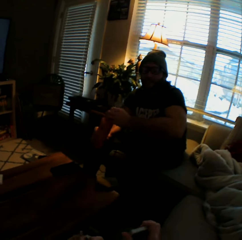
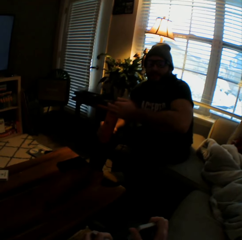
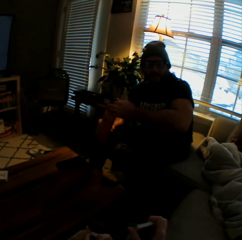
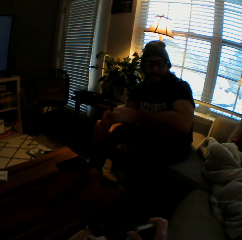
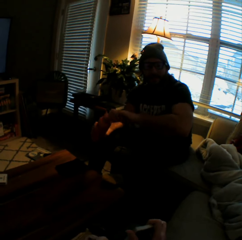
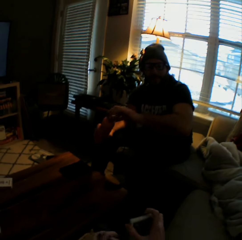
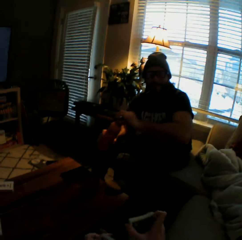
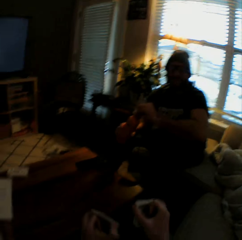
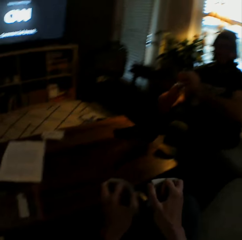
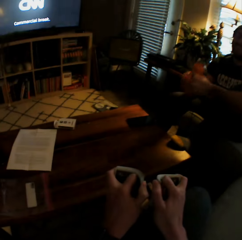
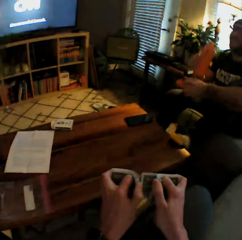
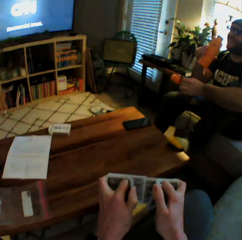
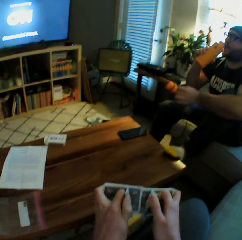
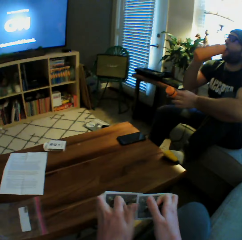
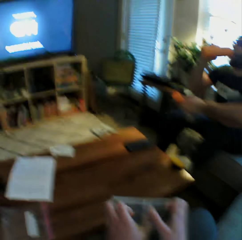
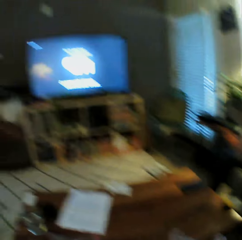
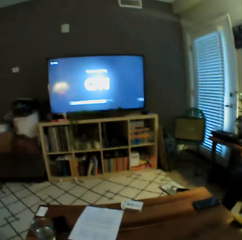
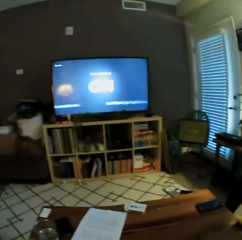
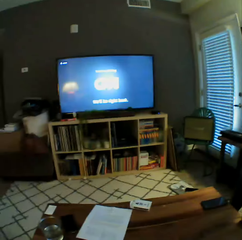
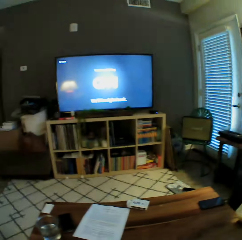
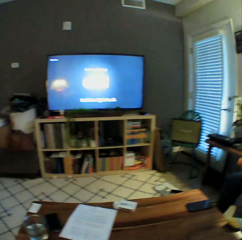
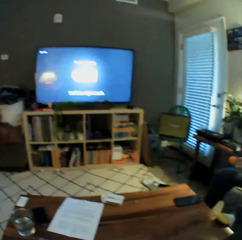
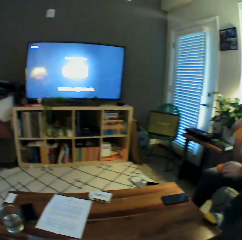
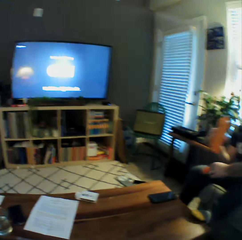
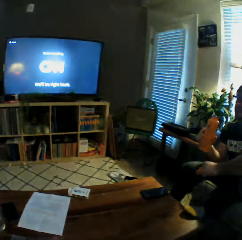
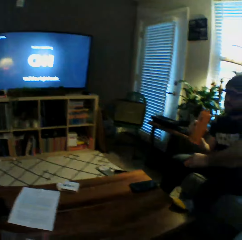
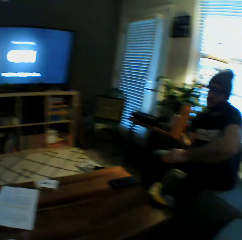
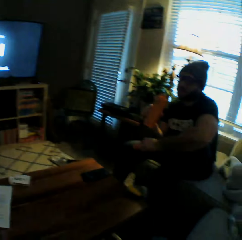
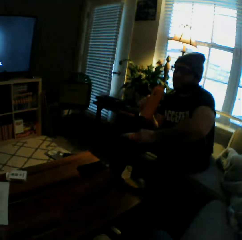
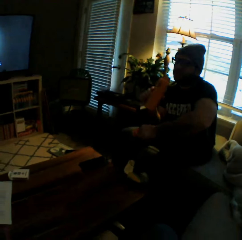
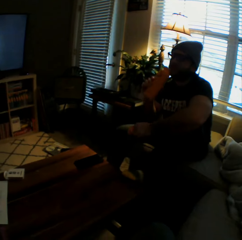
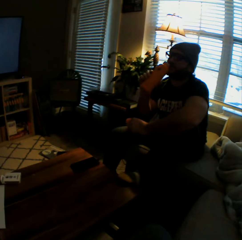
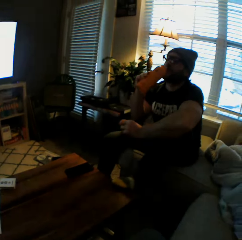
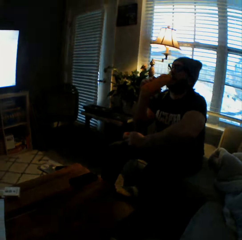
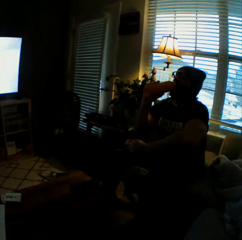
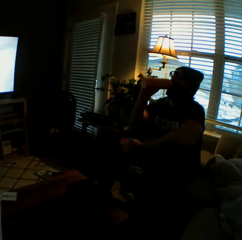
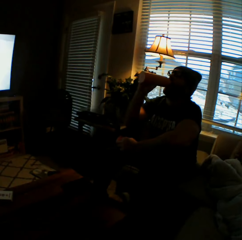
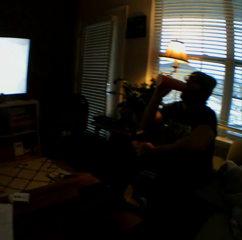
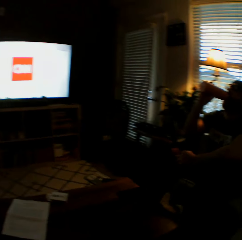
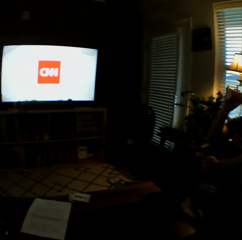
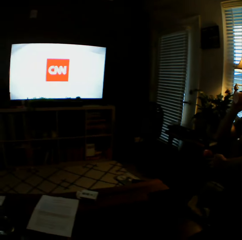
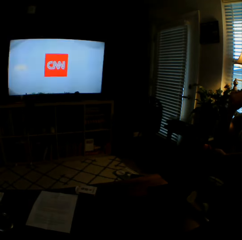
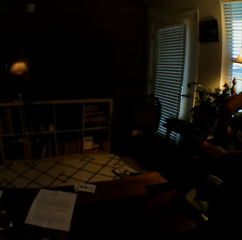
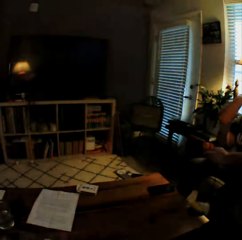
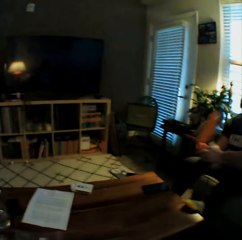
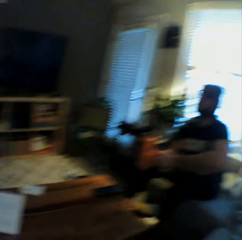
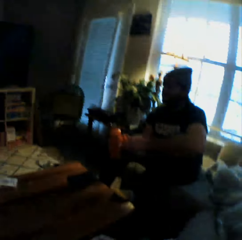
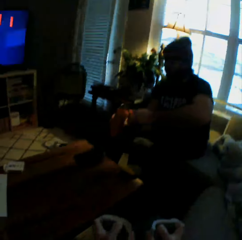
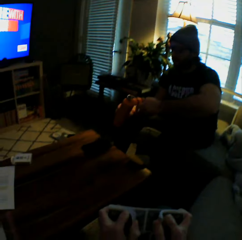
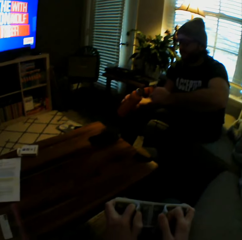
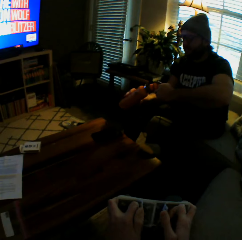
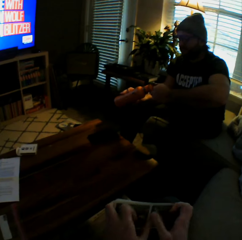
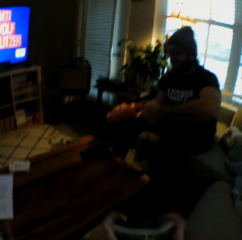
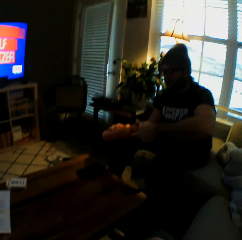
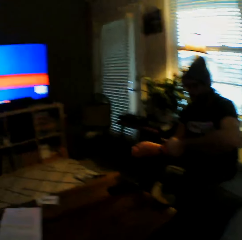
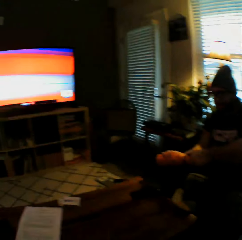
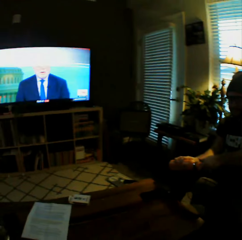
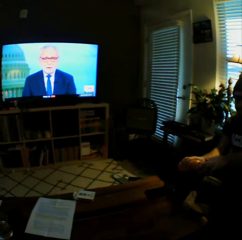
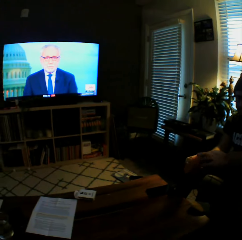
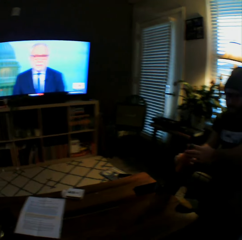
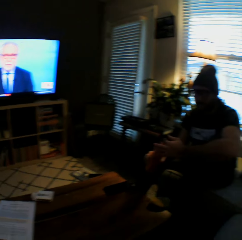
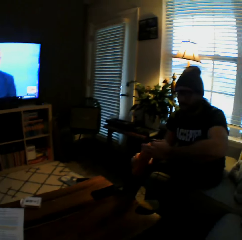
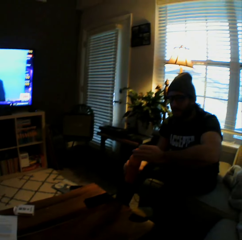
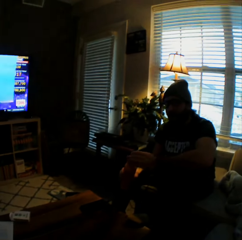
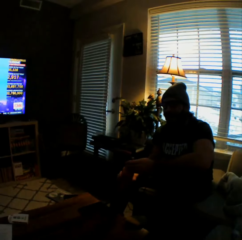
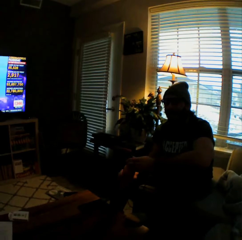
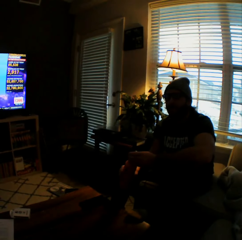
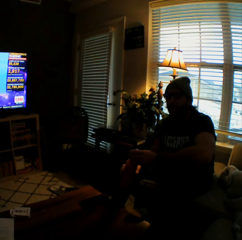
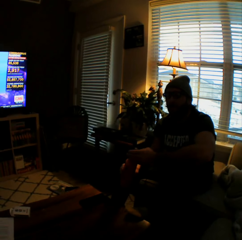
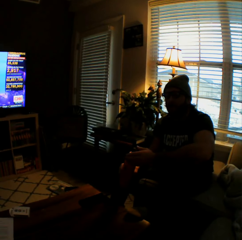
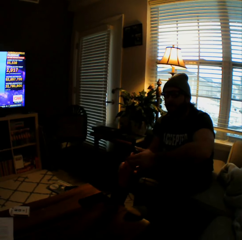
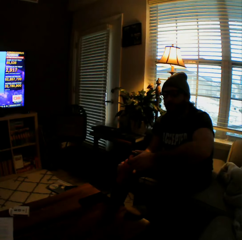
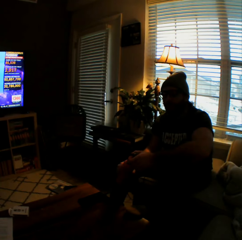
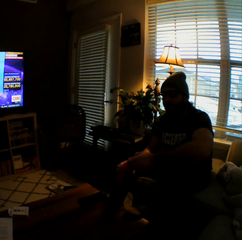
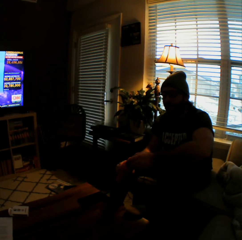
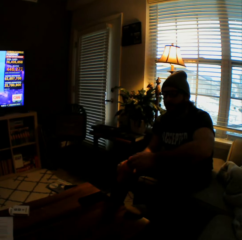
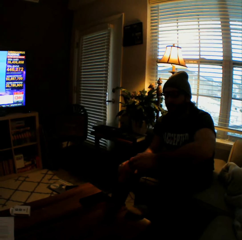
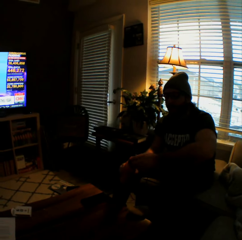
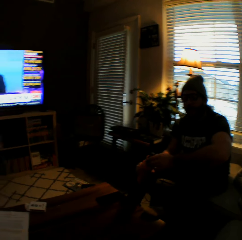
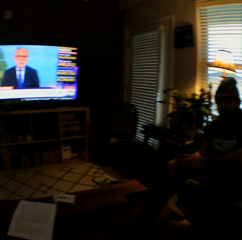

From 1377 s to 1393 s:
The man opens the water bottle with his left hand. The camera wearer shuffles the cards with both hands and arranges the playing cards. The man drinks from the water bottle. The camera wearer interacts with the man. They shuffle the cards with both hands. The man covers the water bottle with his left hand.

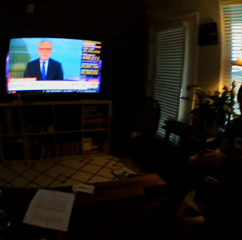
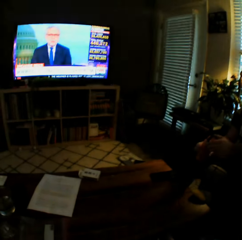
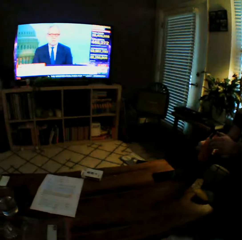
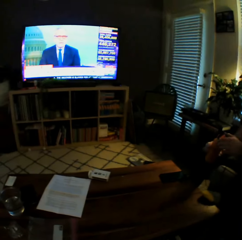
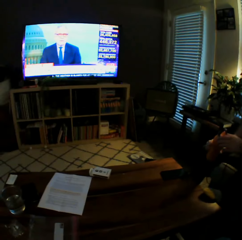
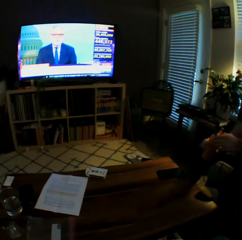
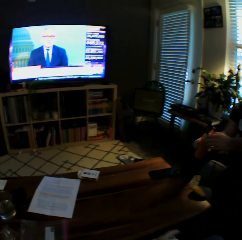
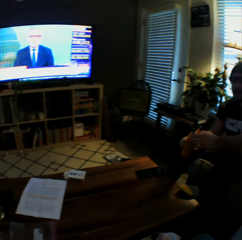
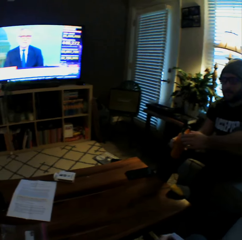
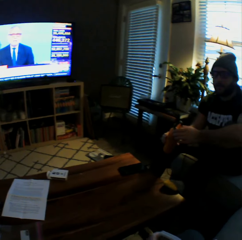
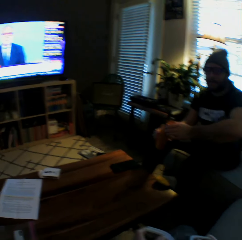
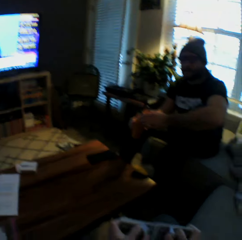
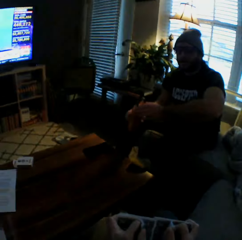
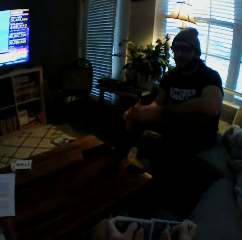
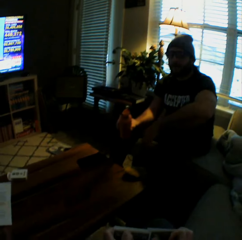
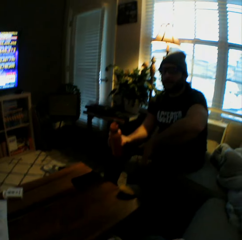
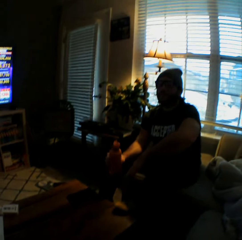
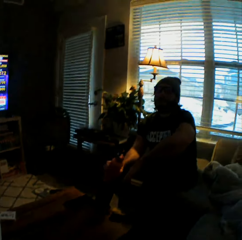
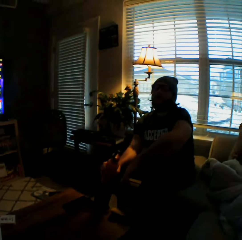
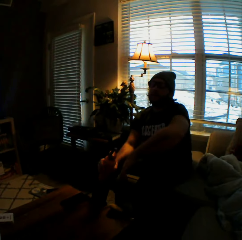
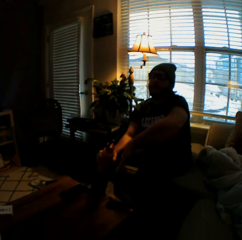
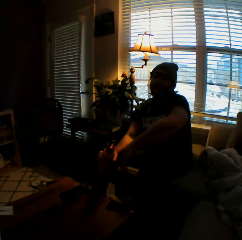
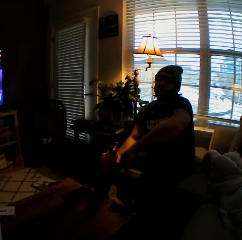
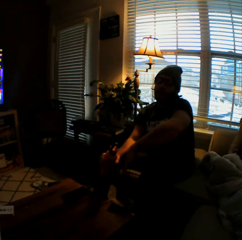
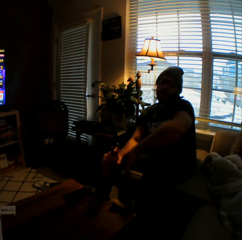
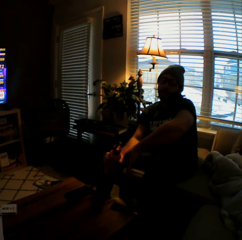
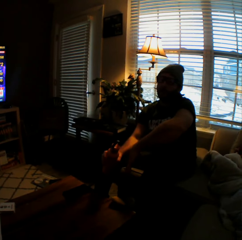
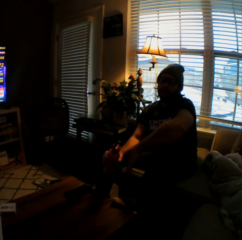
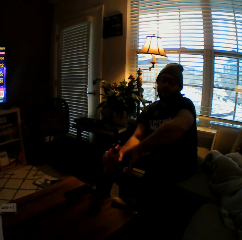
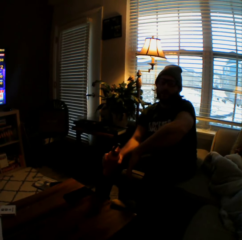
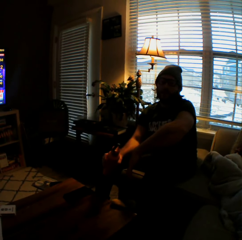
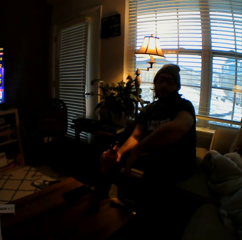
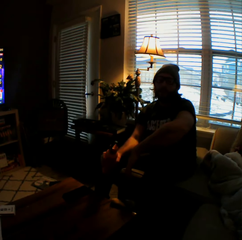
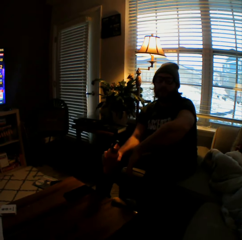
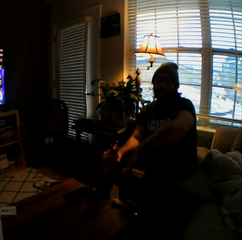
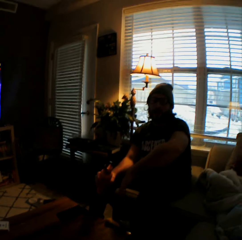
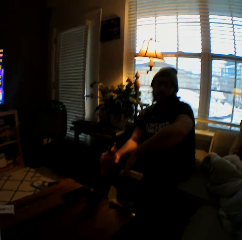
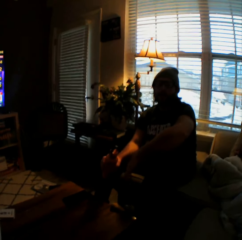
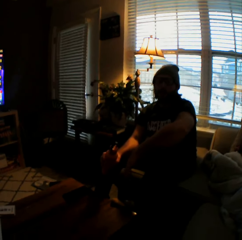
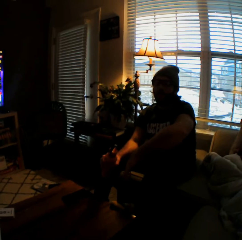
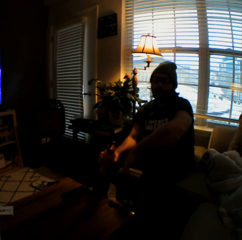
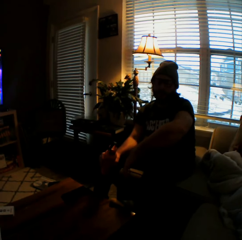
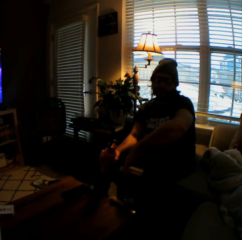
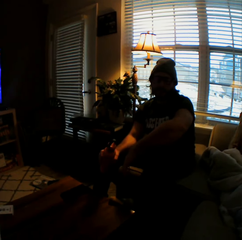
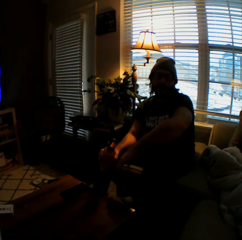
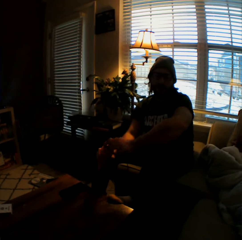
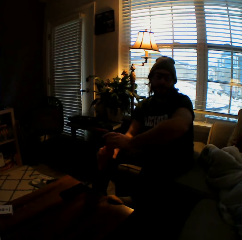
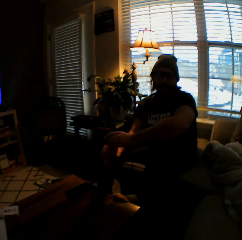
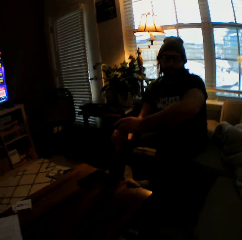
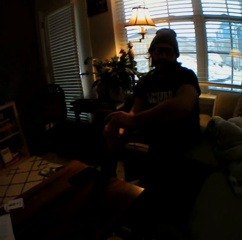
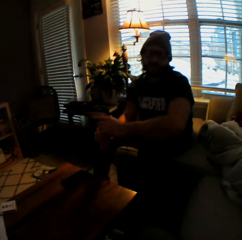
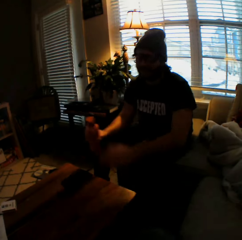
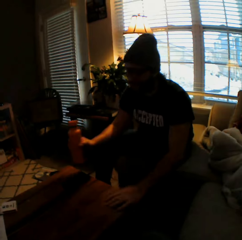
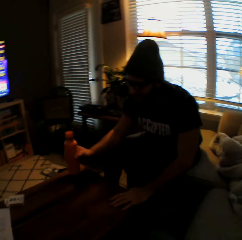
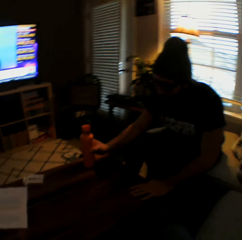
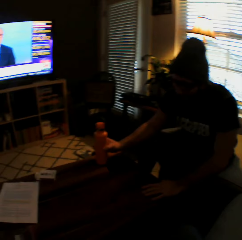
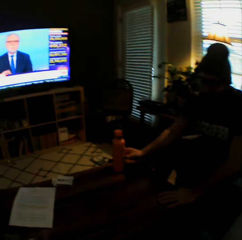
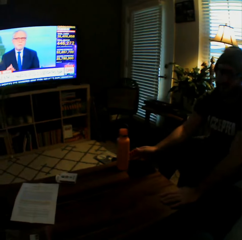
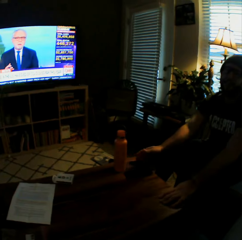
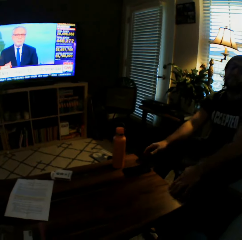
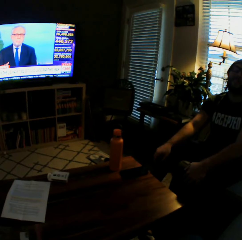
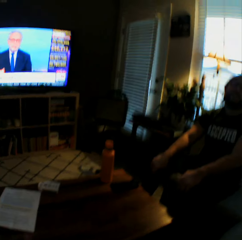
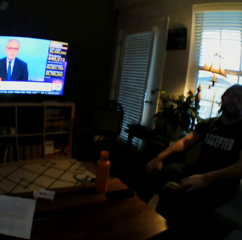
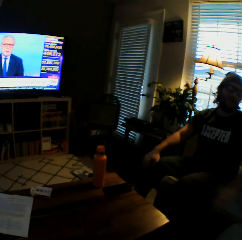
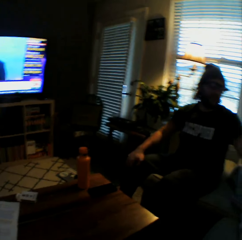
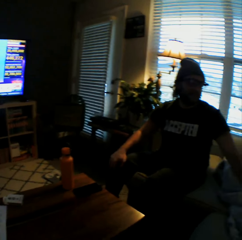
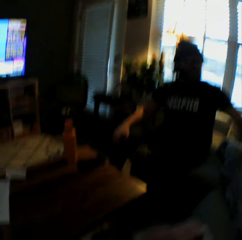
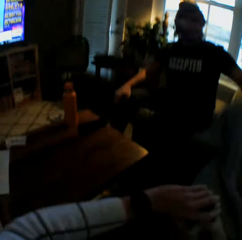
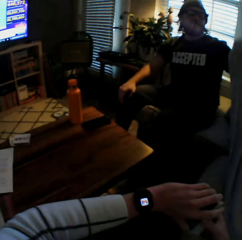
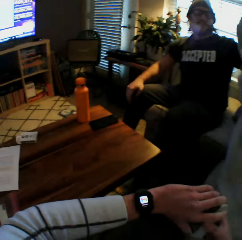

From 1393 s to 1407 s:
The man holds the water bottle with his right hand. The man drops the water bottle on the table with his right hand, places both hands on the table, and places both hands on his knees.
